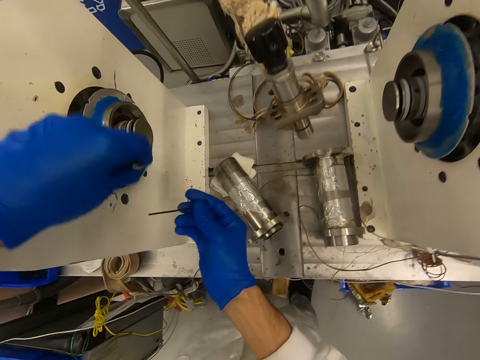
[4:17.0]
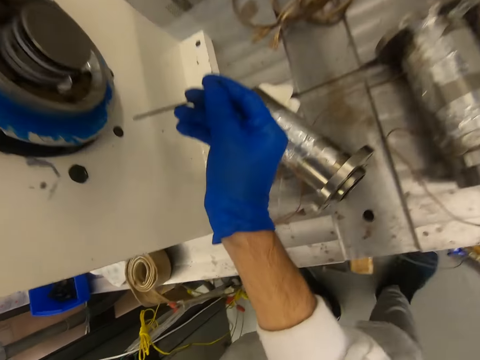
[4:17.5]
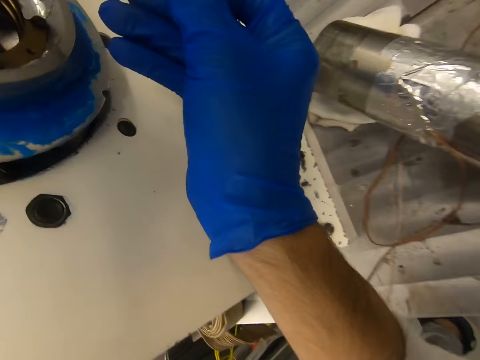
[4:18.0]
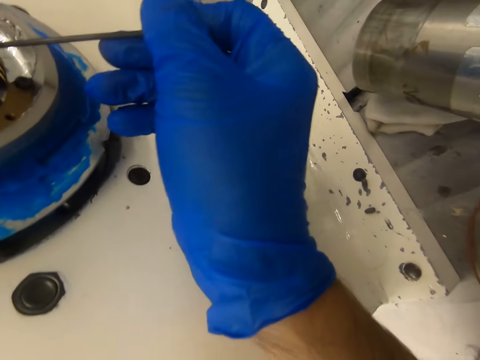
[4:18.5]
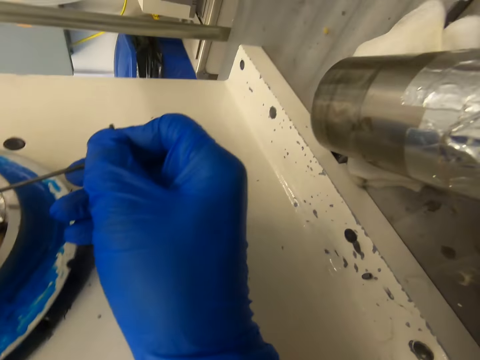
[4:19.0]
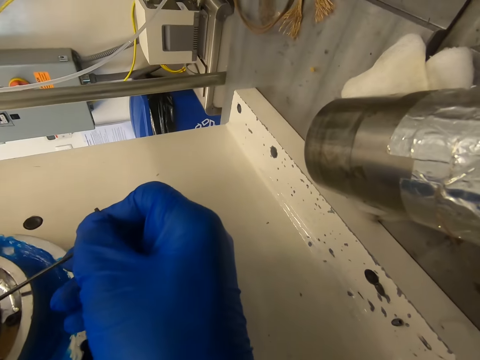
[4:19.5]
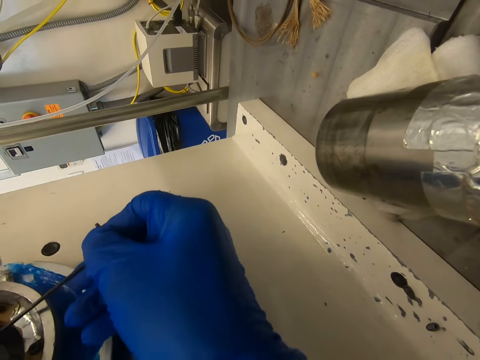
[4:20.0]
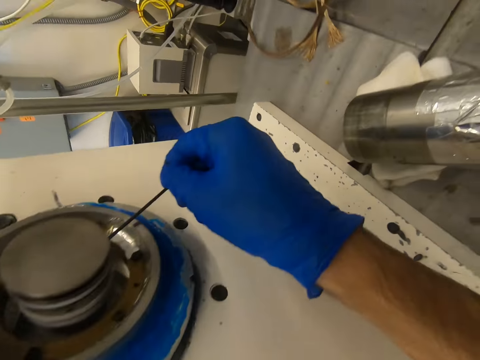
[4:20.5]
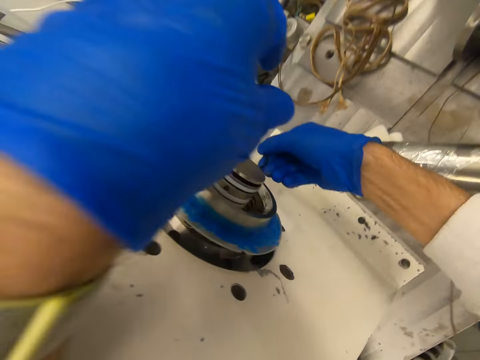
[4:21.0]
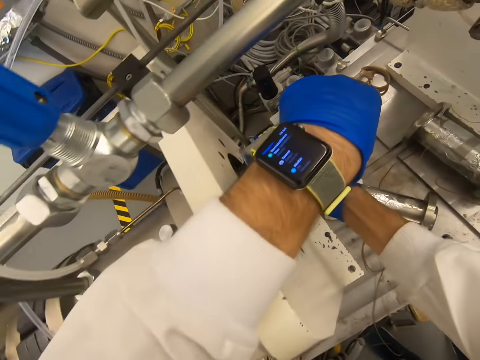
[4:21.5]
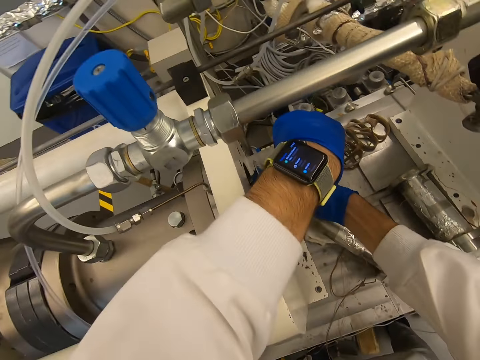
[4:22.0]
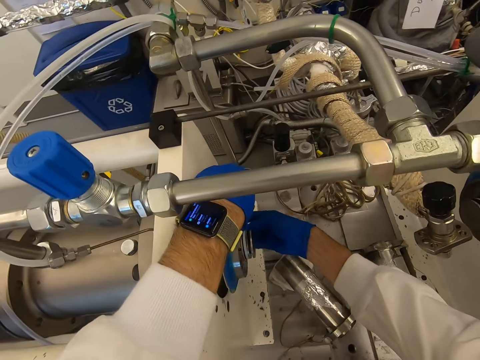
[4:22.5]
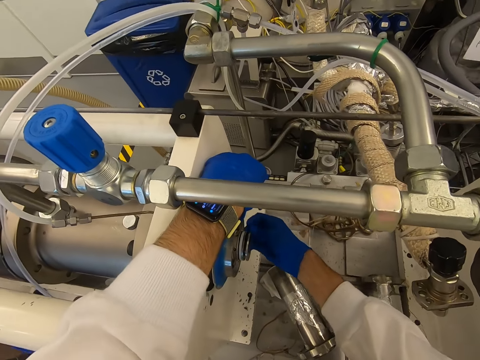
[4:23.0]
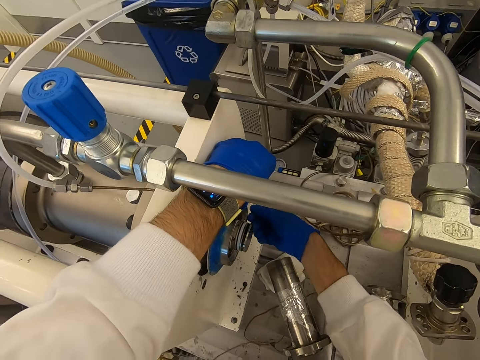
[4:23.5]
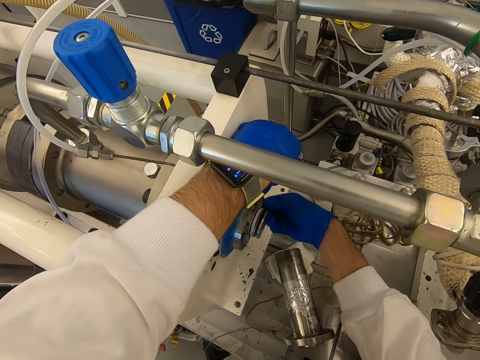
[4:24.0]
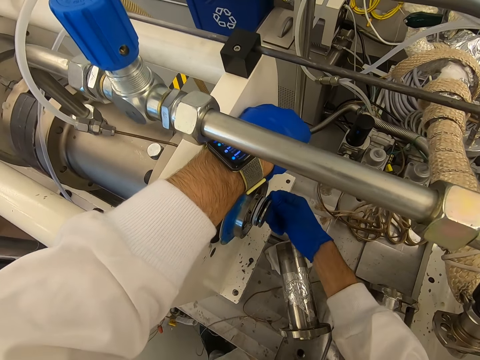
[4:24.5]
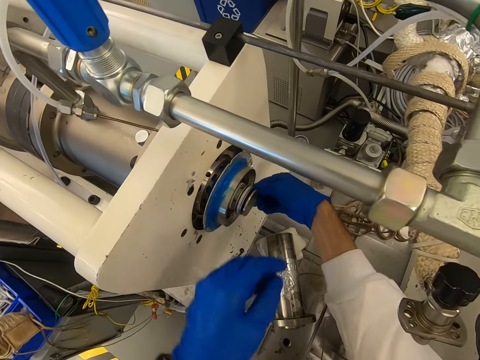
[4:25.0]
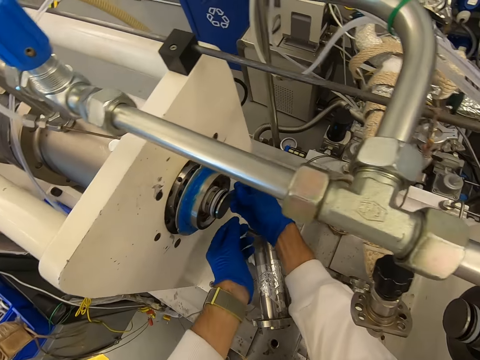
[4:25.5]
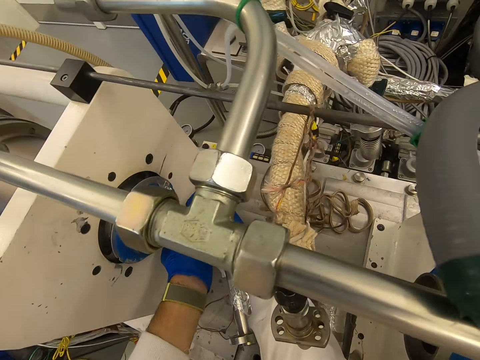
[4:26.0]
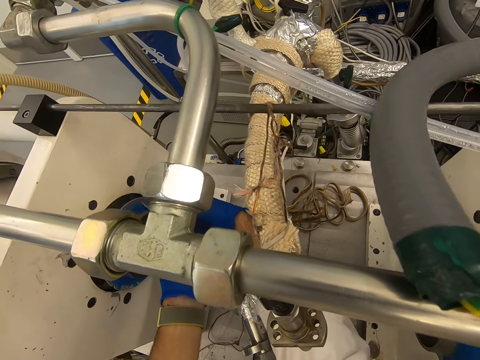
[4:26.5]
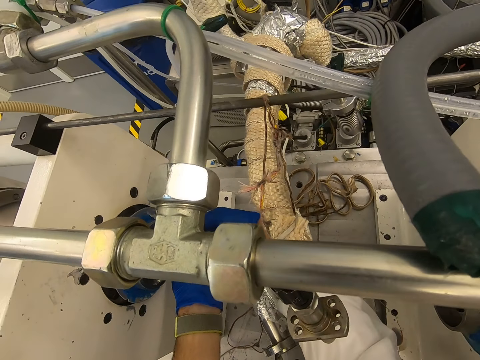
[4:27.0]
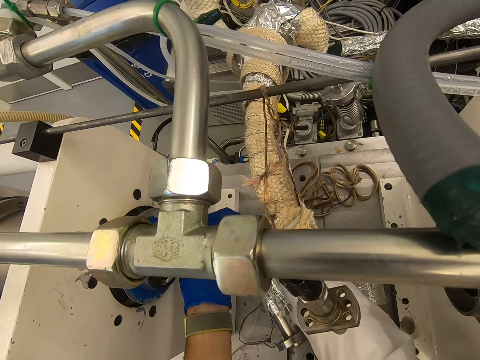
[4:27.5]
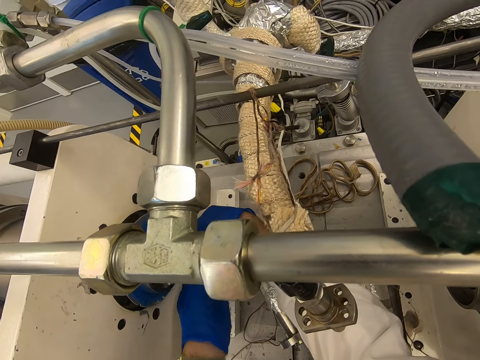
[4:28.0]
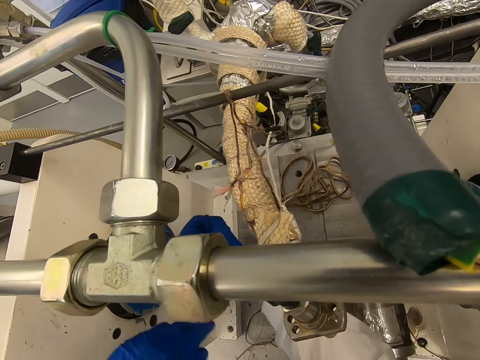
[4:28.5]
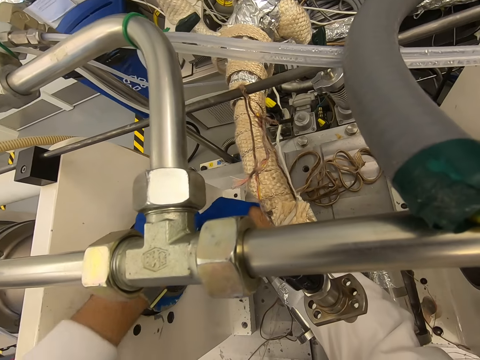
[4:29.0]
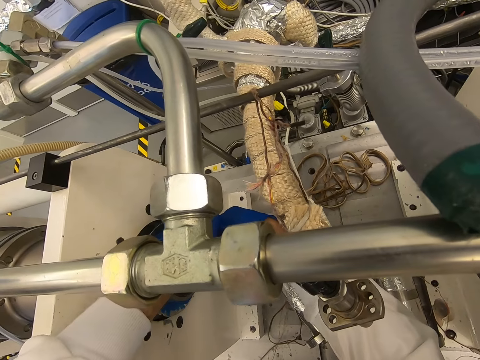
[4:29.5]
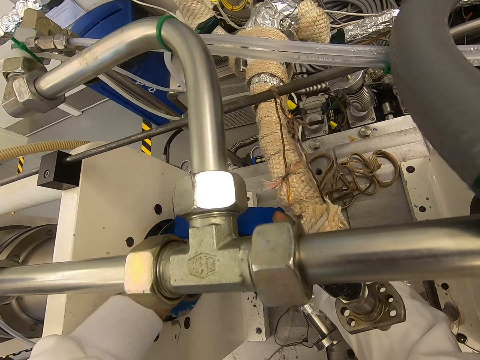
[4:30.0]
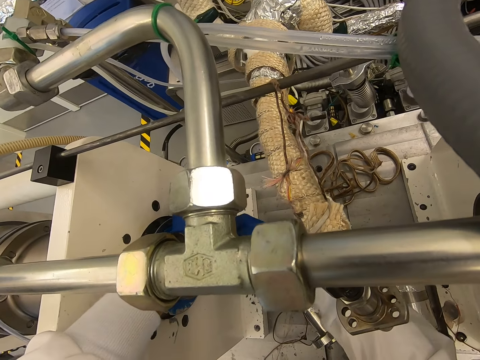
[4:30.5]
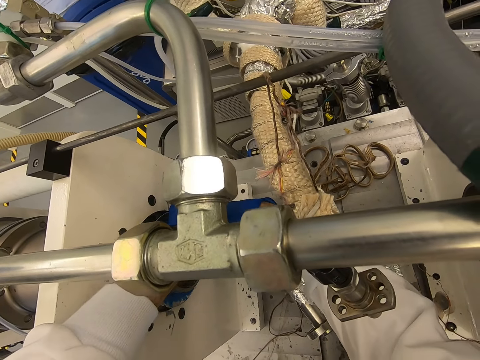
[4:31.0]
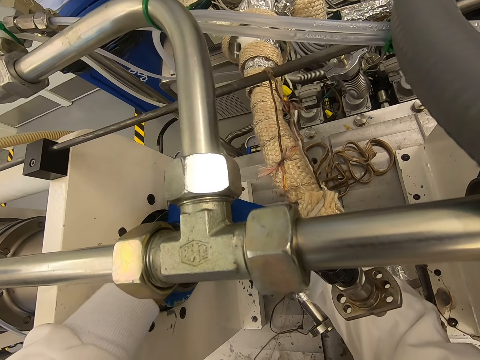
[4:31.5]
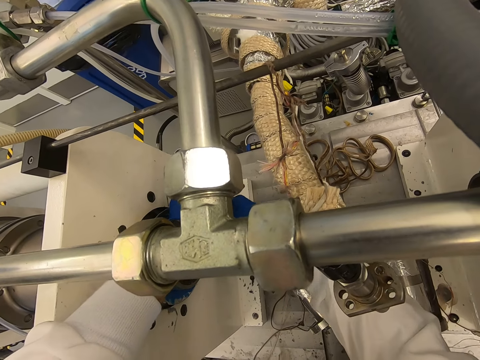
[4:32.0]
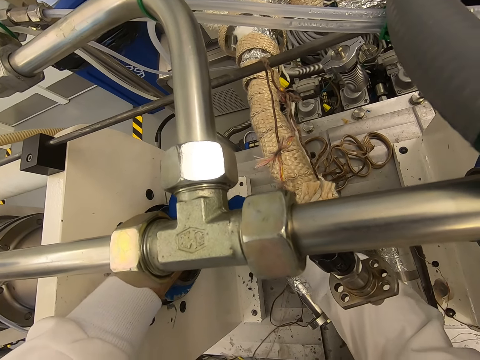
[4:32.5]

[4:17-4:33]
The camera wearer takes the rod with the right hand. They fix the rim. They open the screw. They move the left hand on something. They open the screw. They move the left hand on something. They open the screw.

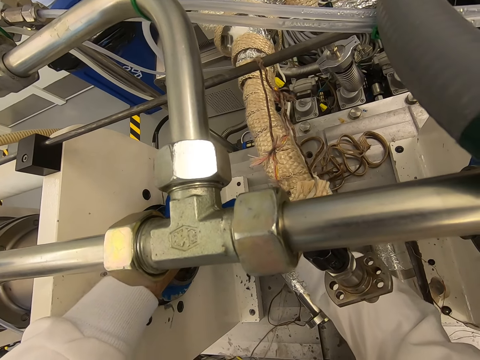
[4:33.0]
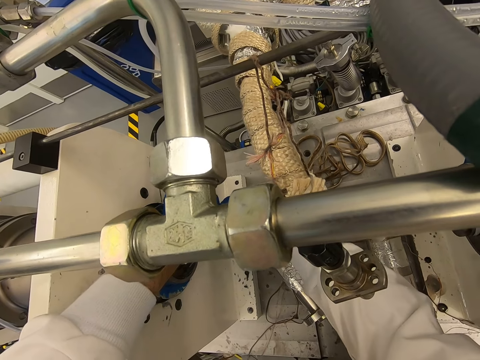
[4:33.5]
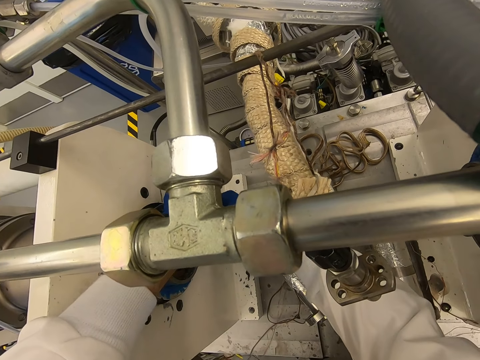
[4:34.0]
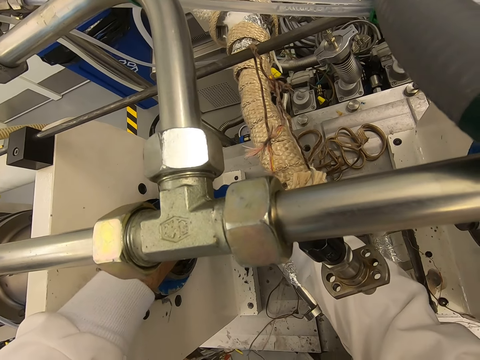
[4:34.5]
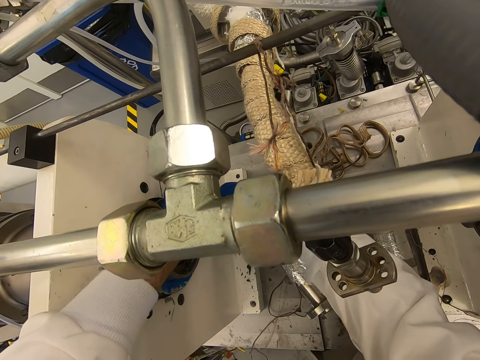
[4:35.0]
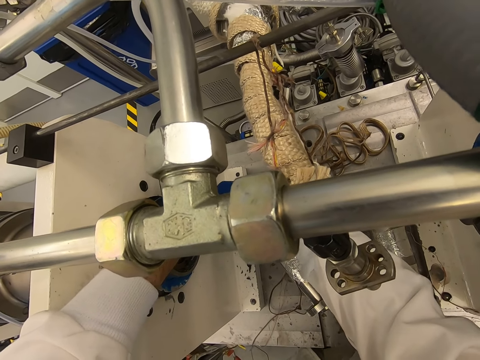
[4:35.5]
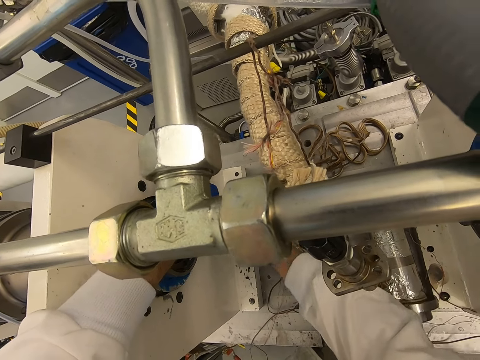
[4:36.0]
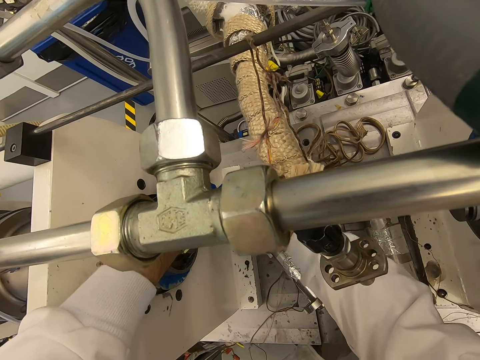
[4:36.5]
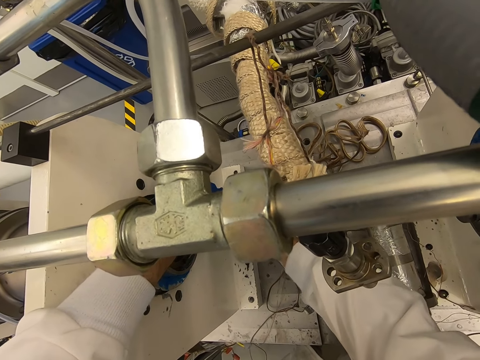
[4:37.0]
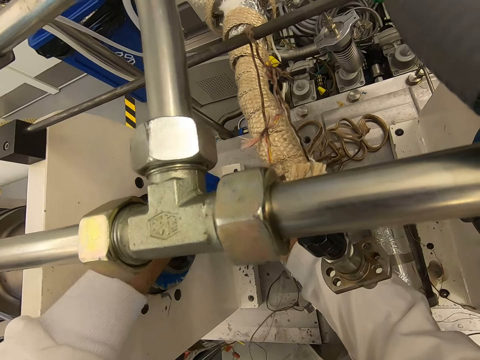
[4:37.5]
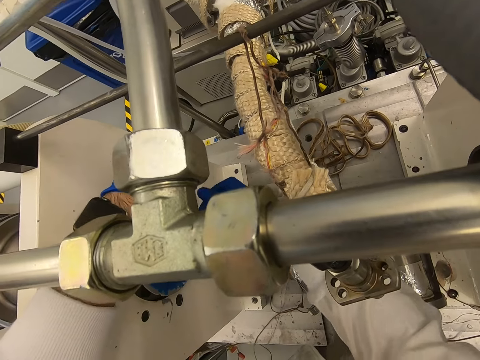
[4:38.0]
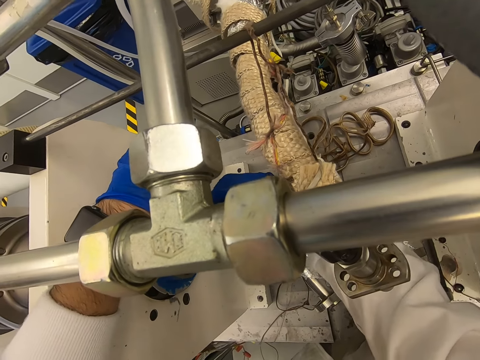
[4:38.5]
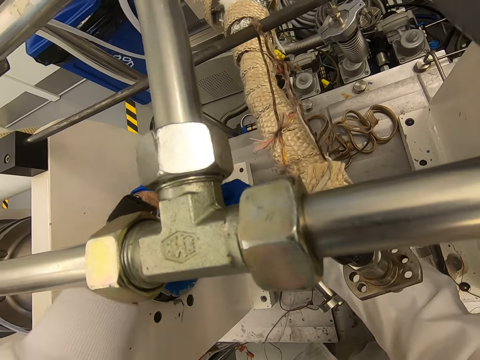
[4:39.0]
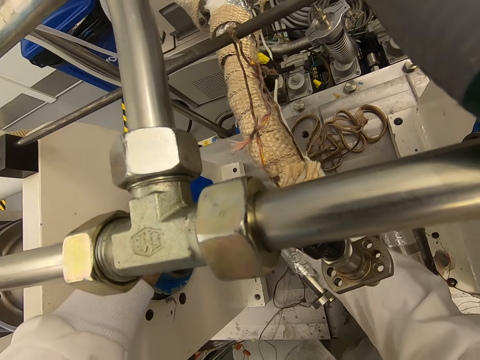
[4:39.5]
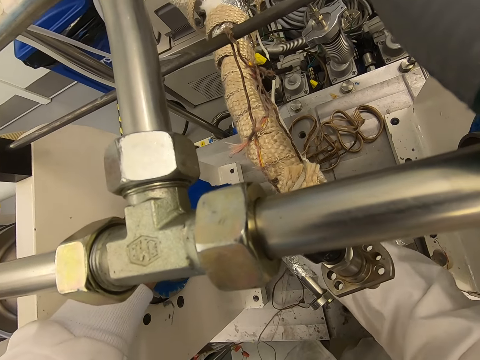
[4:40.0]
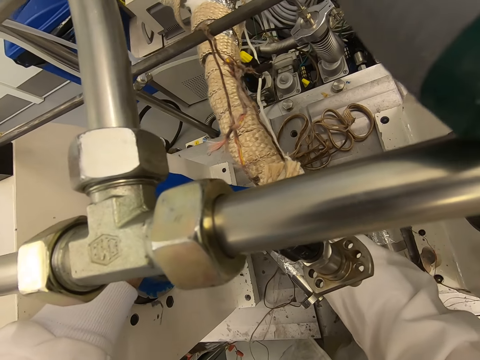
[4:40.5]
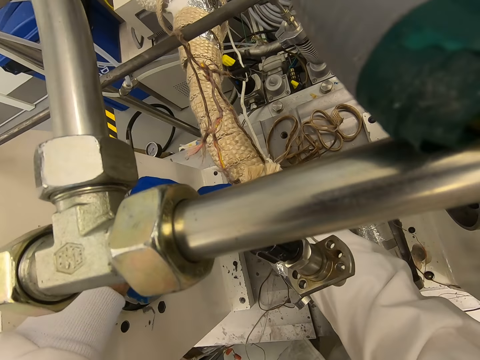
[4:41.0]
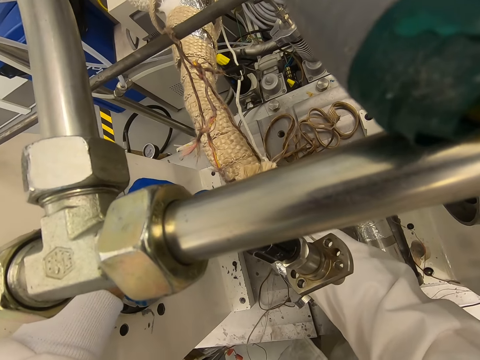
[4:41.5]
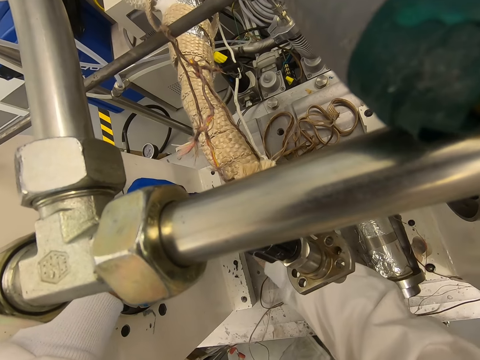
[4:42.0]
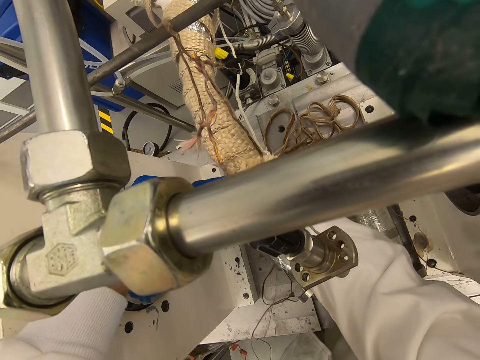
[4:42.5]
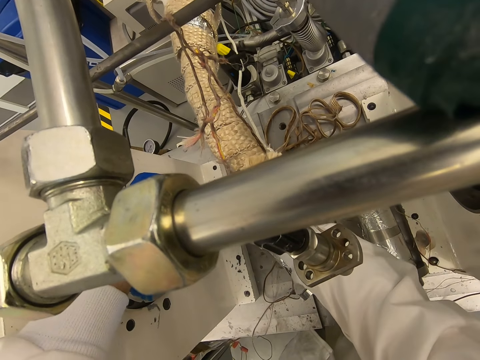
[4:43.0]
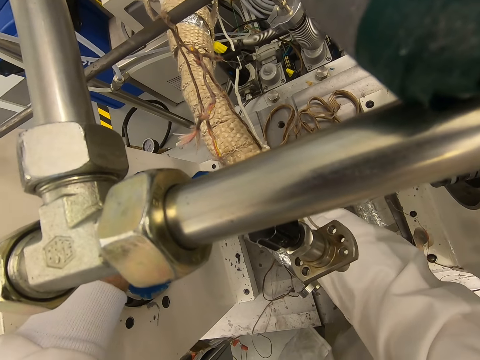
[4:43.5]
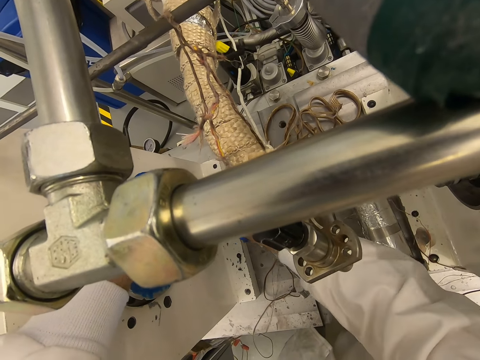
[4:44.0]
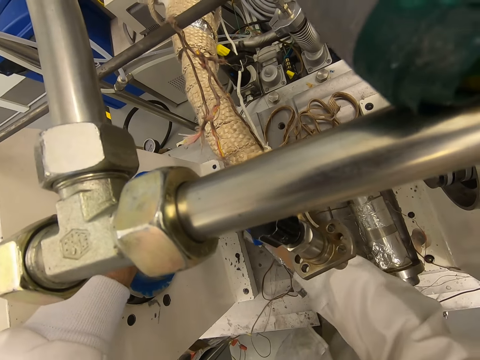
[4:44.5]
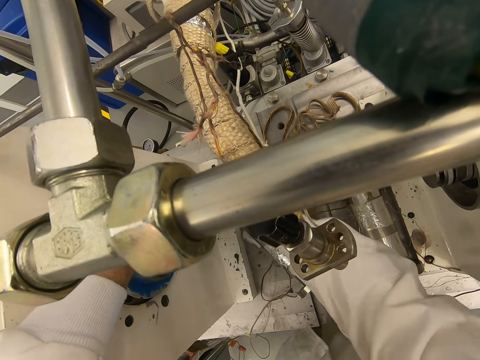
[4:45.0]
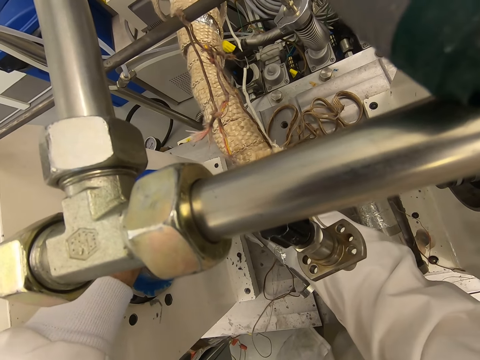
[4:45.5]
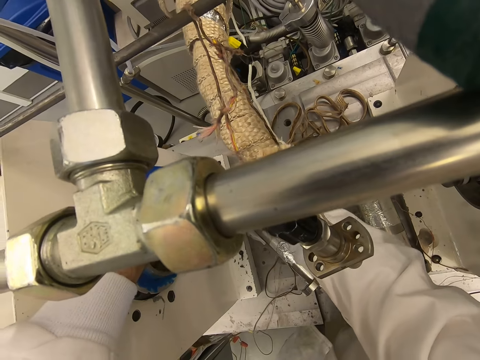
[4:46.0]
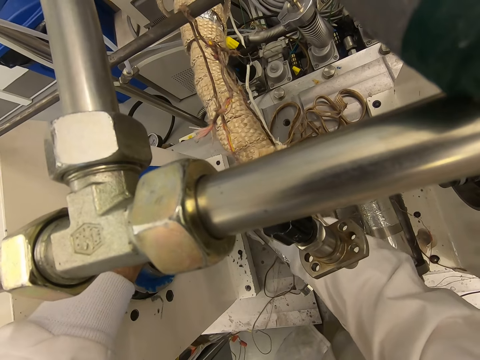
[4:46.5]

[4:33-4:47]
The camera wearer moves the left hand. They open the screw.
